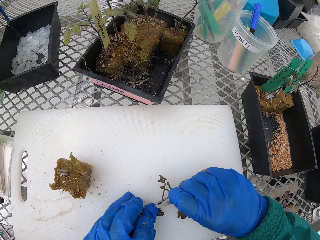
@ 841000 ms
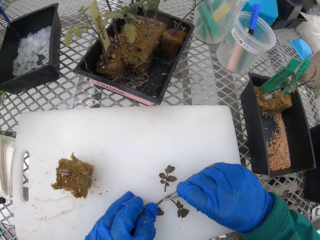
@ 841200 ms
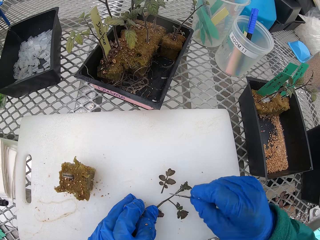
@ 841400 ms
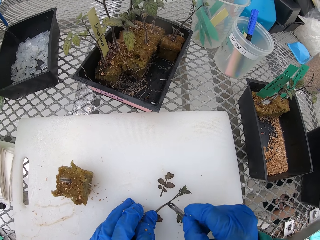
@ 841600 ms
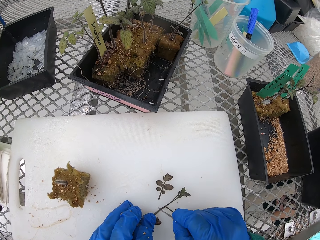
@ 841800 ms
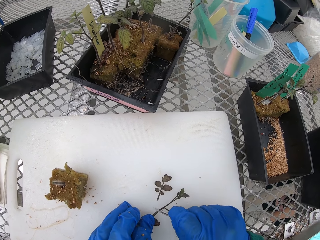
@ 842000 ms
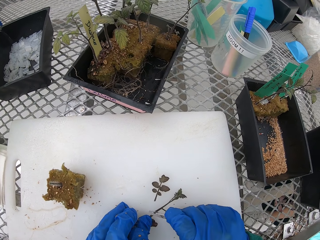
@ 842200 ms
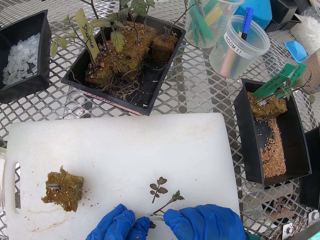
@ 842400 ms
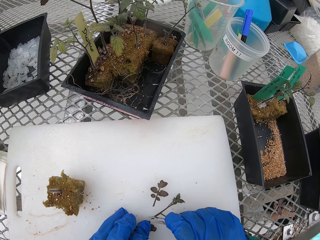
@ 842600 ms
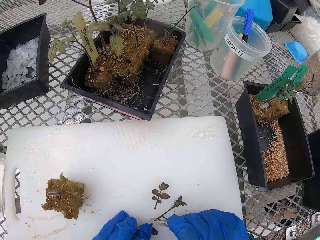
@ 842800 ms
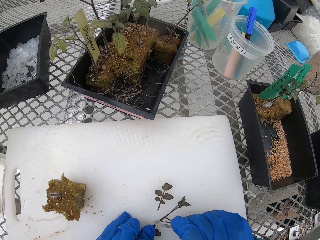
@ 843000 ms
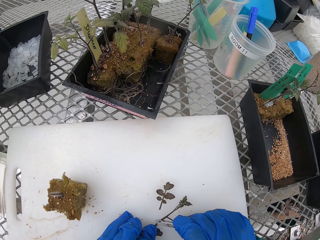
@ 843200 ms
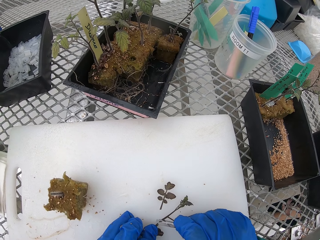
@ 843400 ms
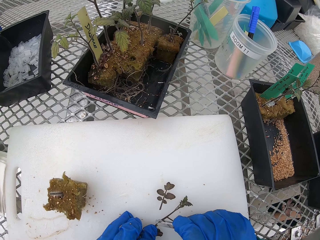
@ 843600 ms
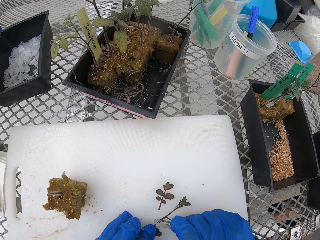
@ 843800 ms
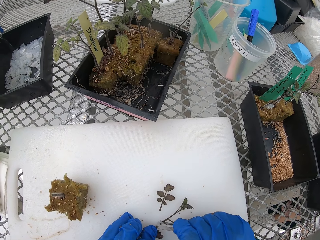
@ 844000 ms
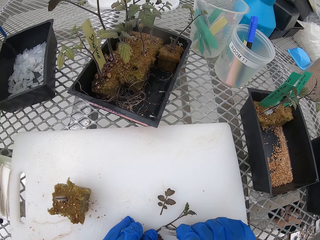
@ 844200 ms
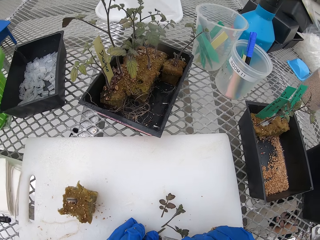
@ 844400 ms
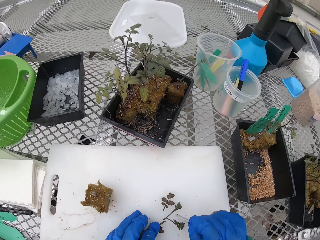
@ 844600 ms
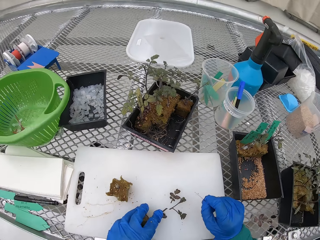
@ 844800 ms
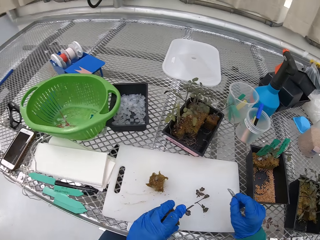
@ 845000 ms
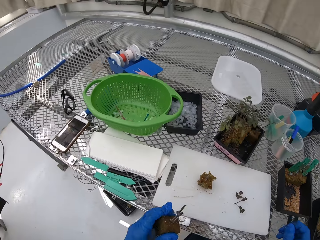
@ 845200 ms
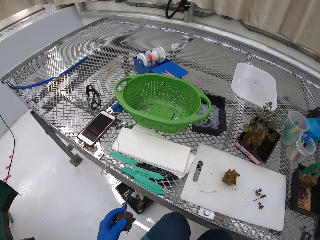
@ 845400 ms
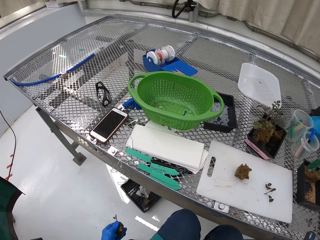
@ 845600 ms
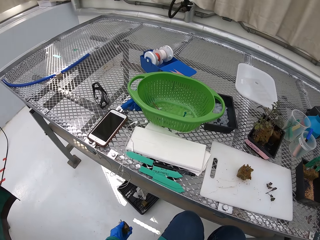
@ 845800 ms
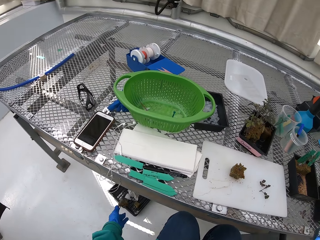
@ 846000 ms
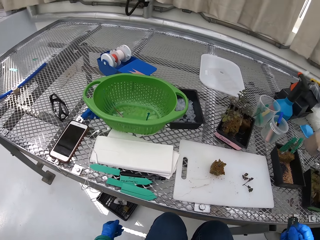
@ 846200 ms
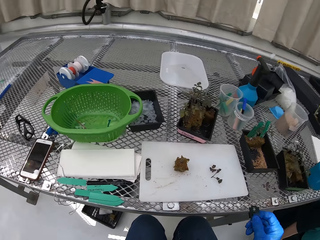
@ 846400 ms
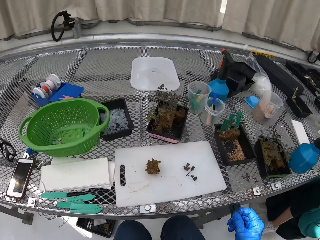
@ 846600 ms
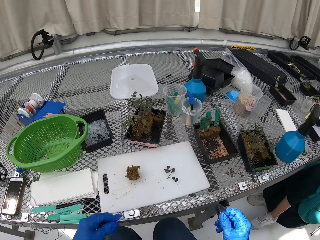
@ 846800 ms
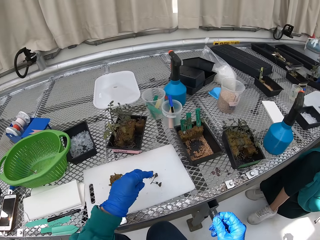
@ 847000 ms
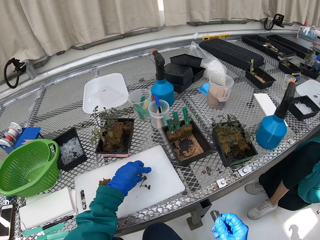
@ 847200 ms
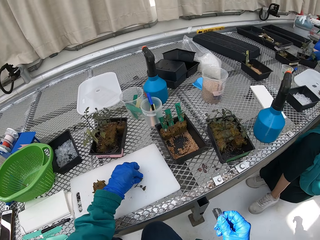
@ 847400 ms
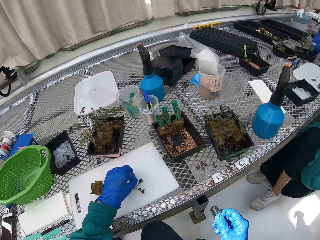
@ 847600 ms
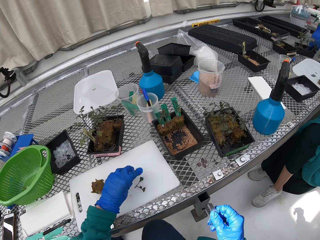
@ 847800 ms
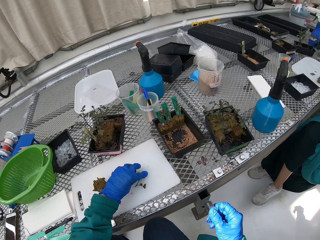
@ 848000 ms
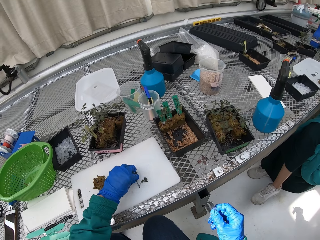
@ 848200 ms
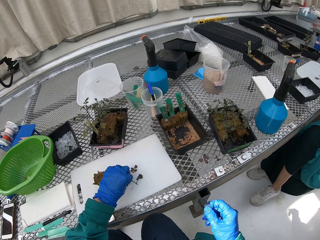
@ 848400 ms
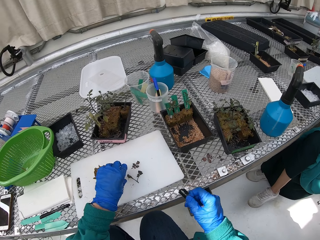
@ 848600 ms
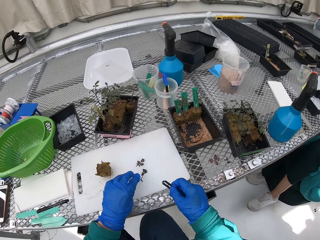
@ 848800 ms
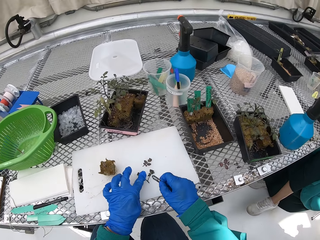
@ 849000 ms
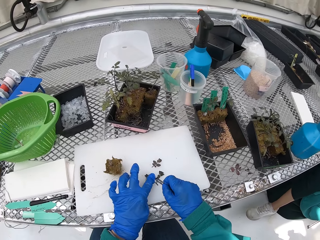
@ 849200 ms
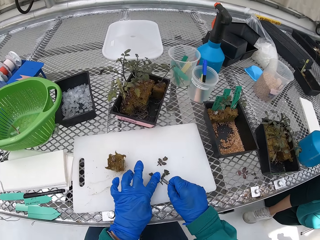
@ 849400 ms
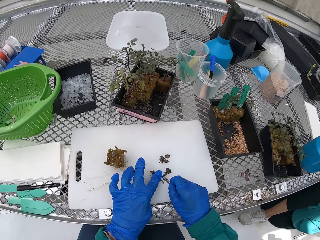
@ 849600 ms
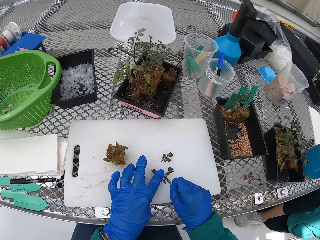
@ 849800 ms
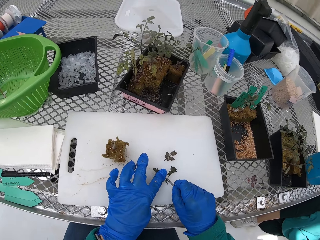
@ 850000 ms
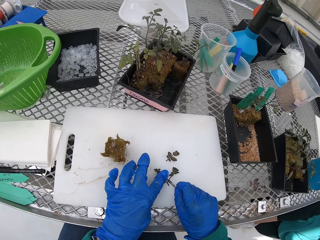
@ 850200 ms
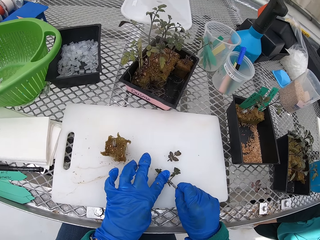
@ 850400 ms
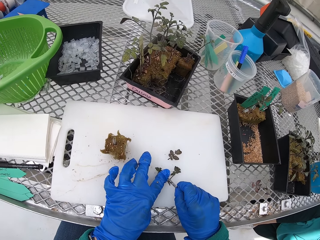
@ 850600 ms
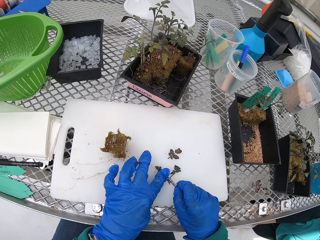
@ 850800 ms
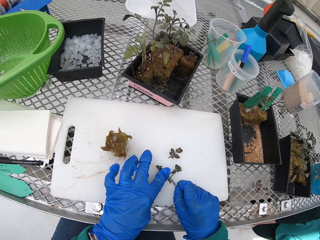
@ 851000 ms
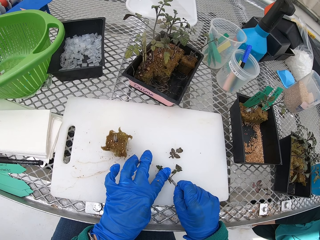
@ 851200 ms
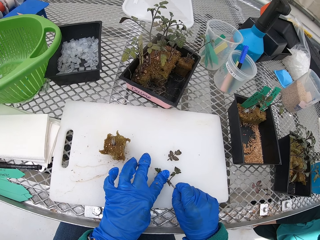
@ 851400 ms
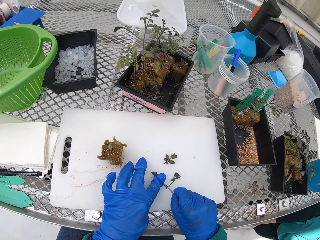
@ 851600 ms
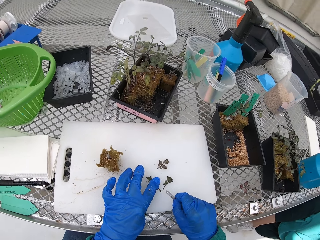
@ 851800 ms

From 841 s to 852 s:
The camera wearer throws the flower soil into the dustbin. They throw the part of the plant away. They hold the part of the plant. They cut the two flowers into three pieces with the razor.

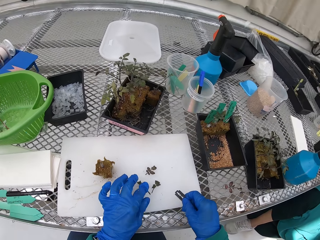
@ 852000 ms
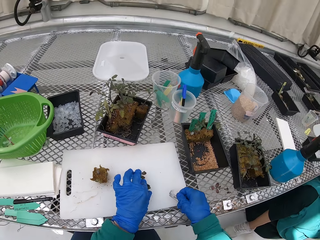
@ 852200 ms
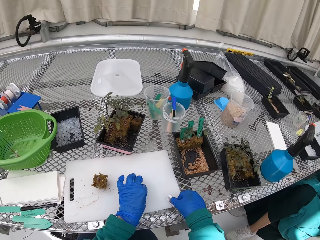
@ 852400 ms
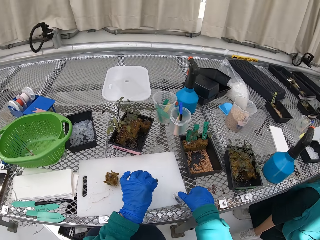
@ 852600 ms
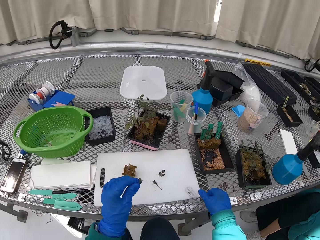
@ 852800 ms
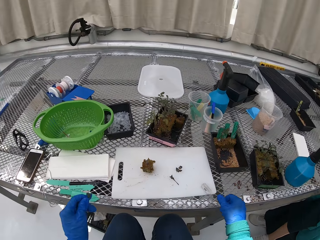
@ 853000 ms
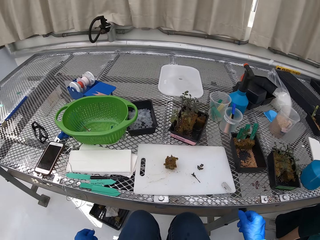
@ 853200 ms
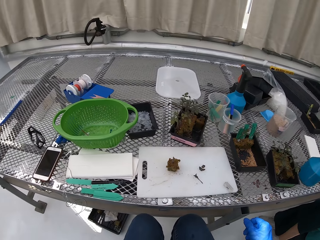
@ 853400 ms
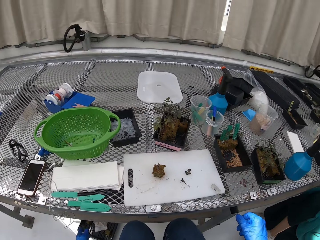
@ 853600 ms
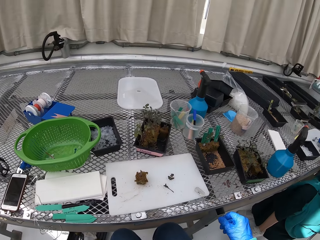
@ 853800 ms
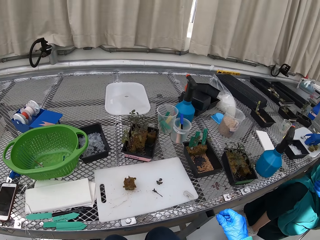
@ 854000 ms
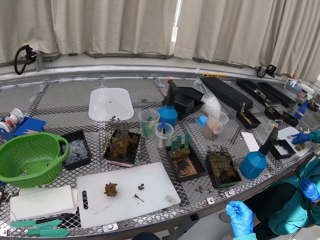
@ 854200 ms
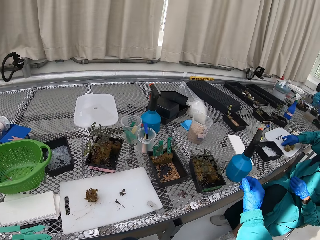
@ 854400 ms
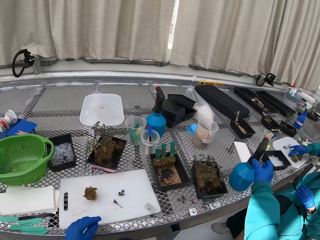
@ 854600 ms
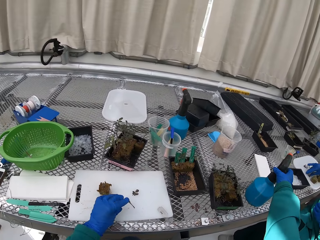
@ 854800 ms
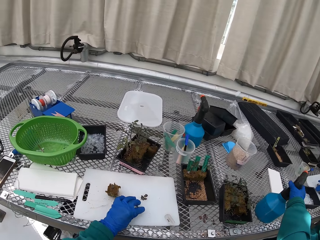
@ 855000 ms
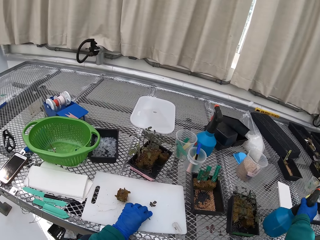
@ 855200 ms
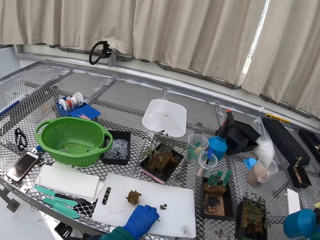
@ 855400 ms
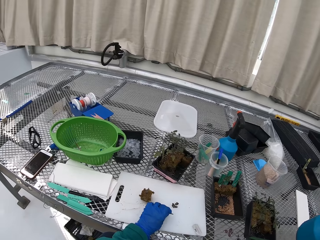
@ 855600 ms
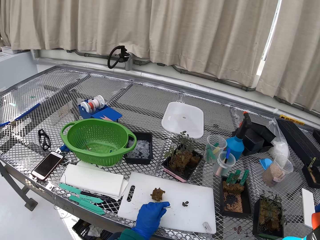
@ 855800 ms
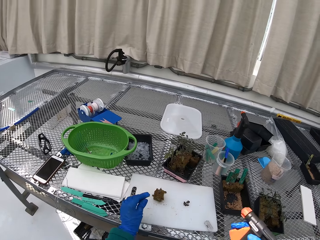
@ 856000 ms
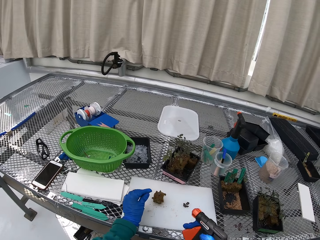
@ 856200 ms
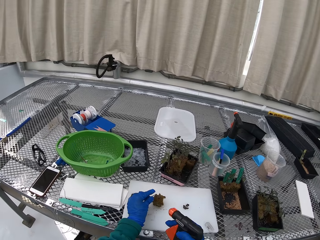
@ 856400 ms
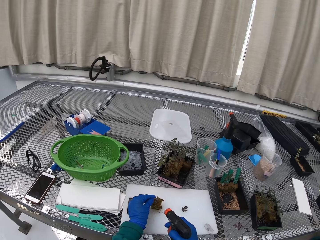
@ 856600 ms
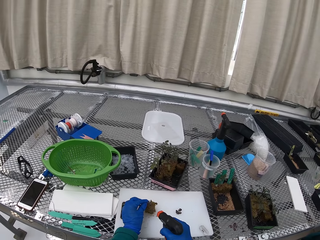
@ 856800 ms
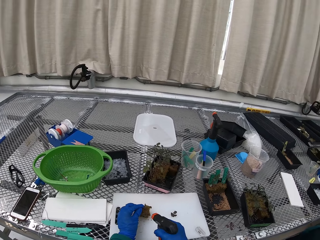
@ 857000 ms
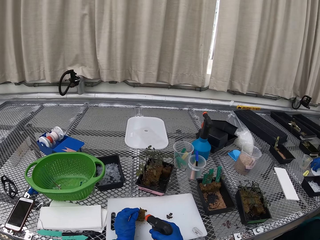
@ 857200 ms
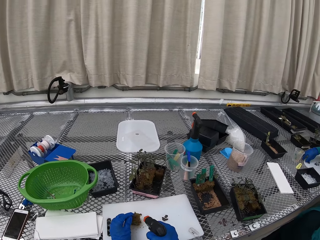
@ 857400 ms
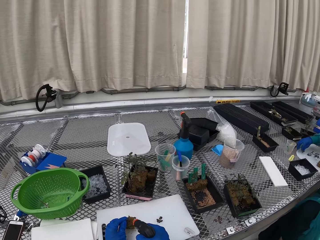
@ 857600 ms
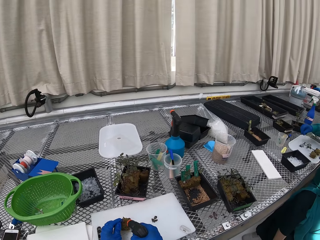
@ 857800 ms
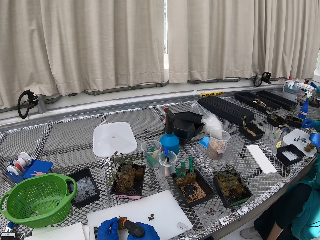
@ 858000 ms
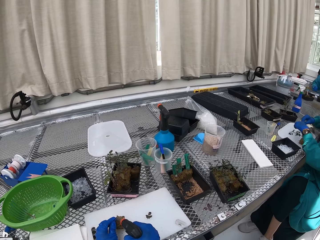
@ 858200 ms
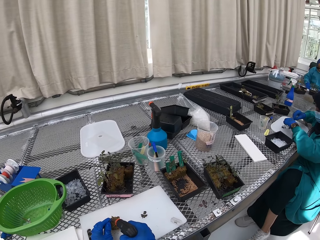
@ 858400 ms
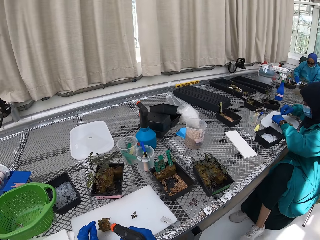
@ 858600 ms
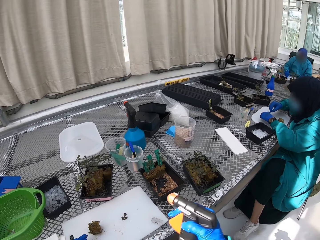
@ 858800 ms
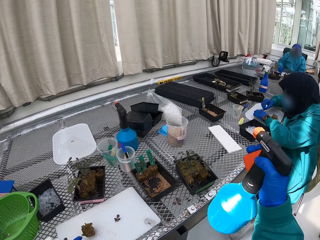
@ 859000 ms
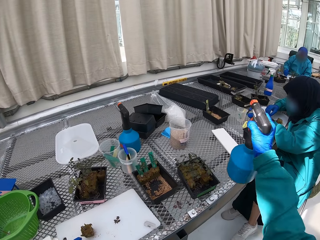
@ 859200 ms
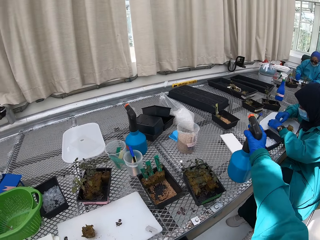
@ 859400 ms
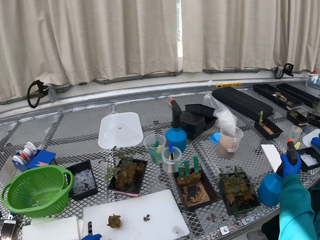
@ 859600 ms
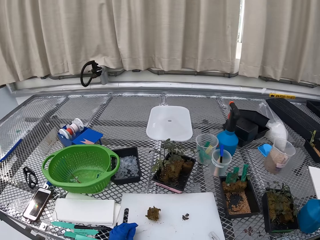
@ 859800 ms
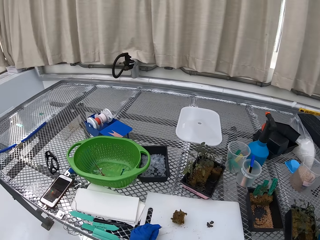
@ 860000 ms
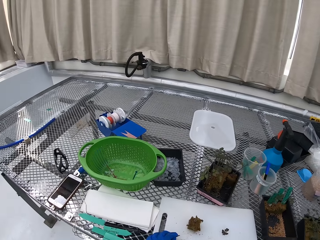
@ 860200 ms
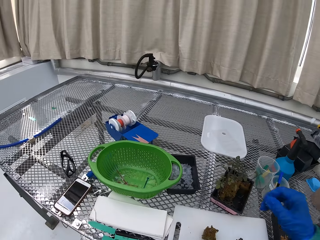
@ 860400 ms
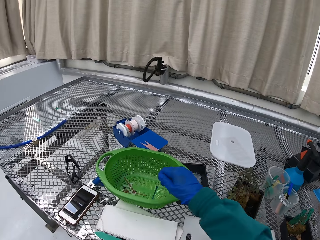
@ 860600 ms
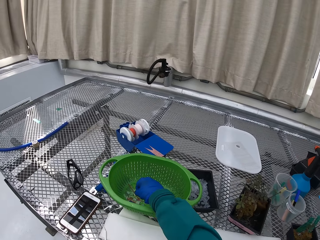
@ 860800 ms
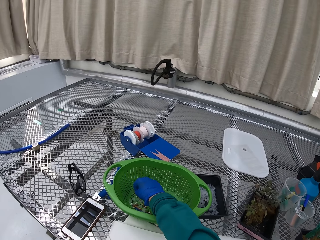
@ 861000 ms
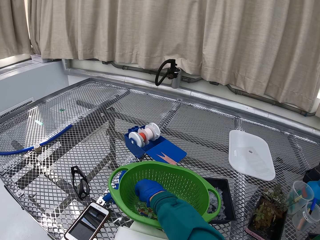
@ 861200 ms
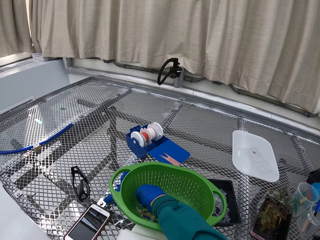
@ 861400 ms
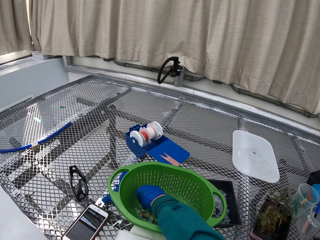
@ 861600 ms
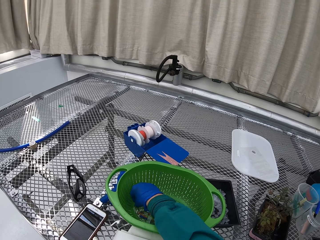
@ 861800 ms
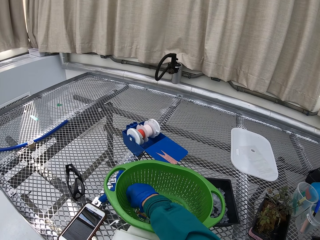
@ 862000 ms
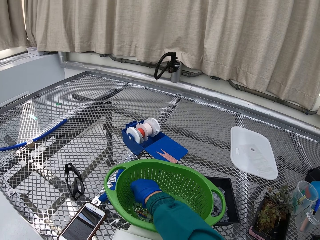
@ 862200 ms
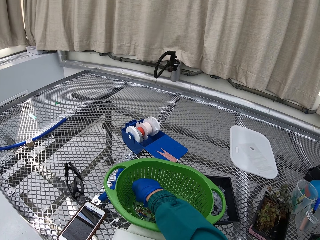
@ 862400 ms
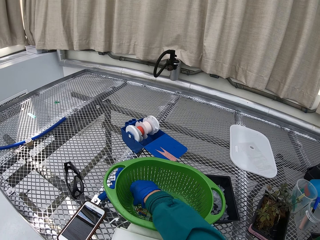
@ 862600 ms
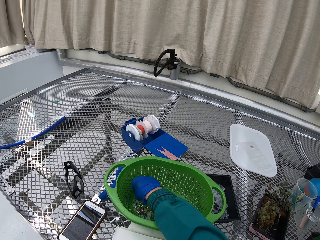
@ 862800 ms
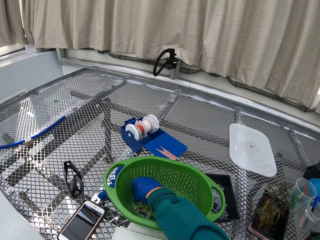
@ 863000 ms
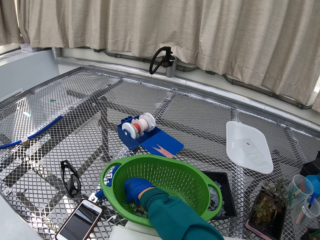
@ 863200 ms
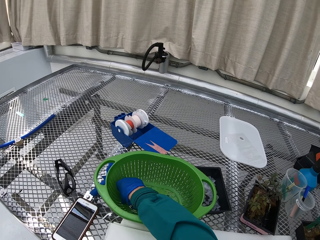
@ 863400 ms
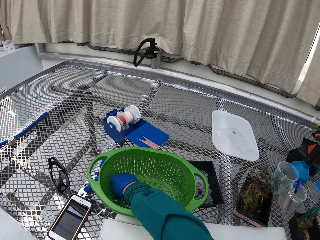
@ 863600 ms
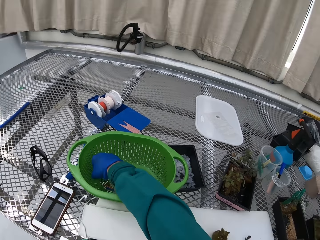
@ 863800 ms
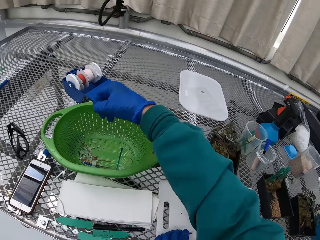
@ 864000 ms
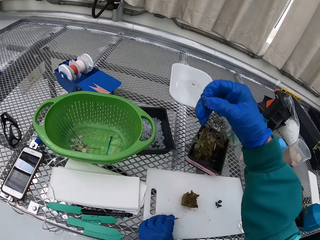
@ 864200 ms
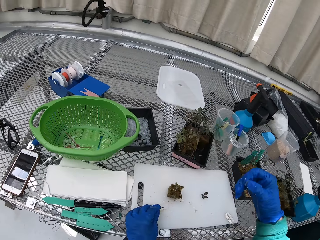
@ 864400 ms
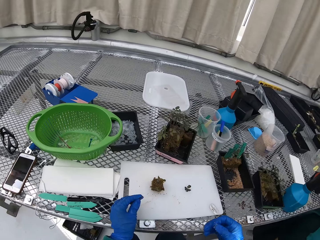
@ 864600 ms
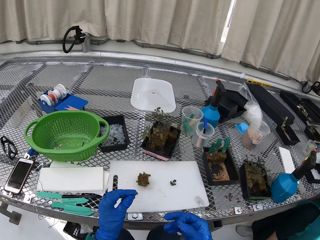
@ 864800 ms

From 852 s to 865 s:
The camera wearer puts the razor down. They pick up the spray or water container. They plant the flower. They spray something on the plant. They put the water container on the table. They pick a flower holder from the container.
